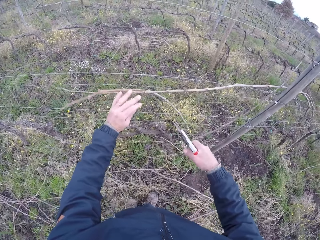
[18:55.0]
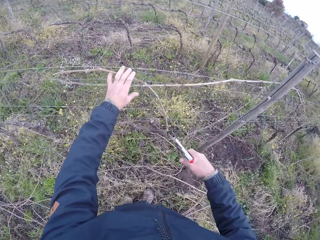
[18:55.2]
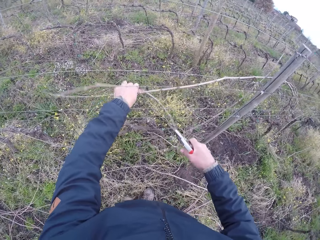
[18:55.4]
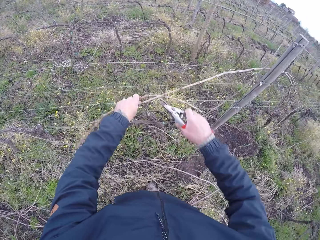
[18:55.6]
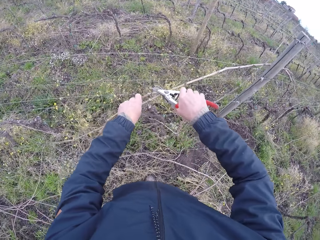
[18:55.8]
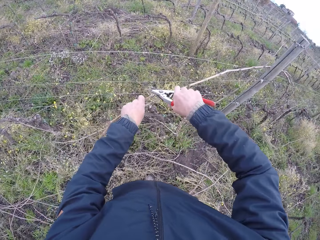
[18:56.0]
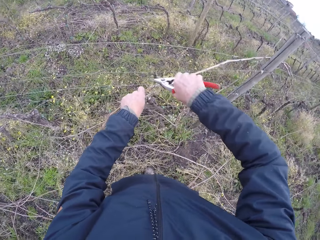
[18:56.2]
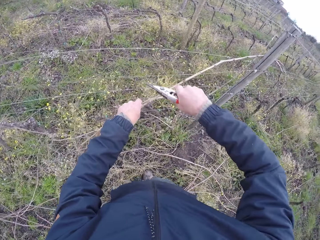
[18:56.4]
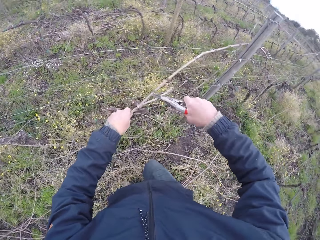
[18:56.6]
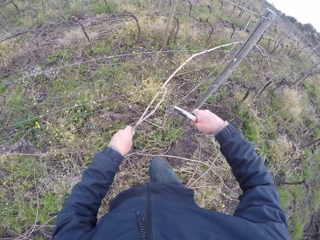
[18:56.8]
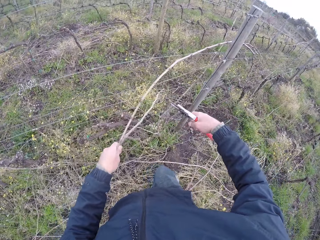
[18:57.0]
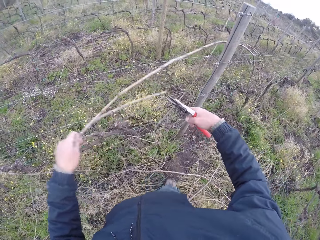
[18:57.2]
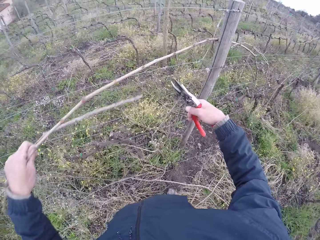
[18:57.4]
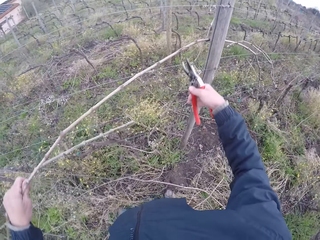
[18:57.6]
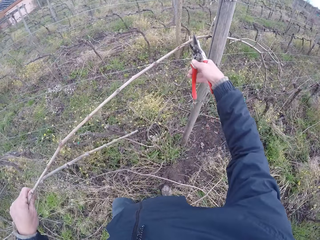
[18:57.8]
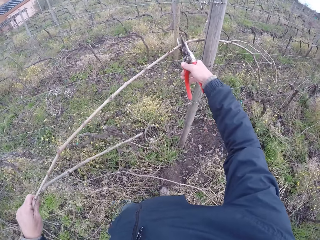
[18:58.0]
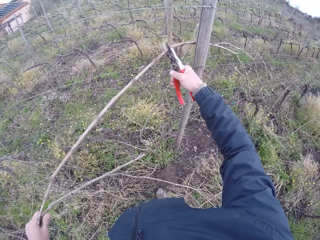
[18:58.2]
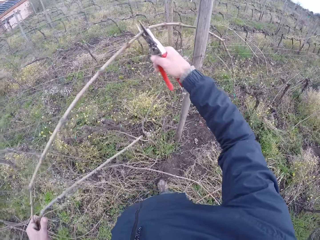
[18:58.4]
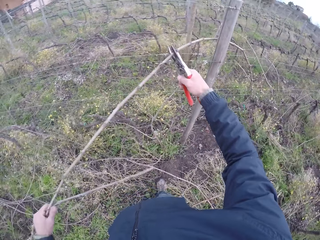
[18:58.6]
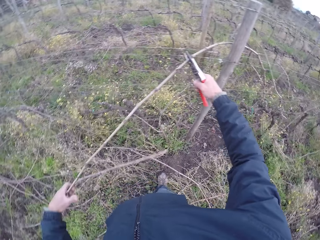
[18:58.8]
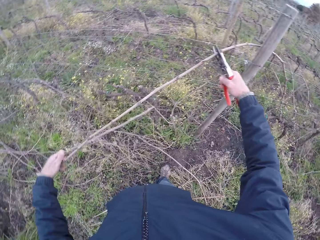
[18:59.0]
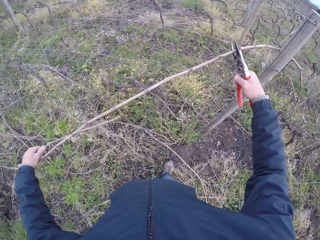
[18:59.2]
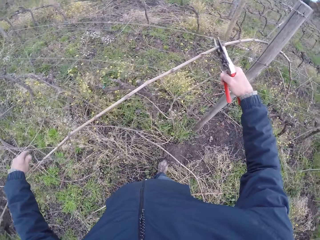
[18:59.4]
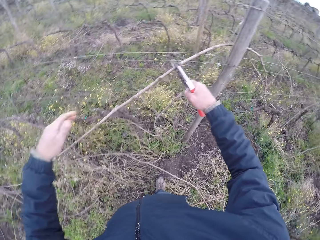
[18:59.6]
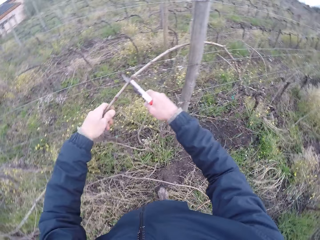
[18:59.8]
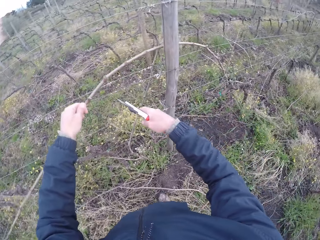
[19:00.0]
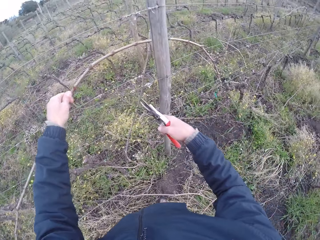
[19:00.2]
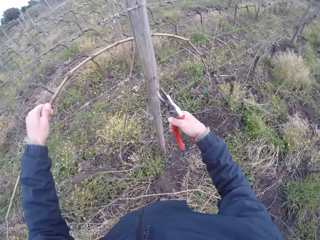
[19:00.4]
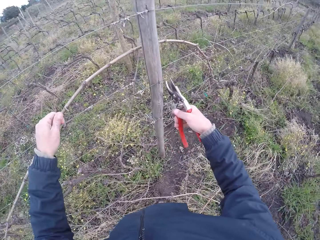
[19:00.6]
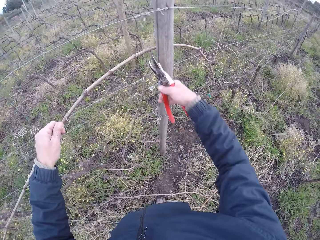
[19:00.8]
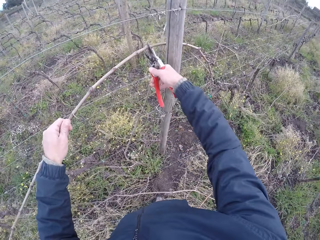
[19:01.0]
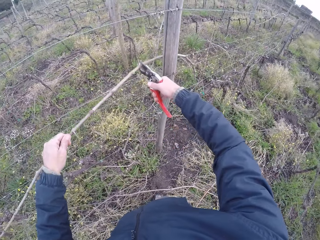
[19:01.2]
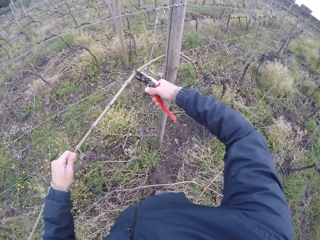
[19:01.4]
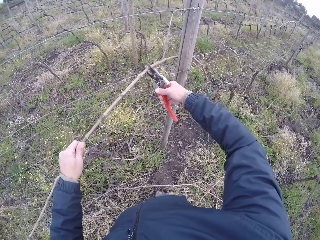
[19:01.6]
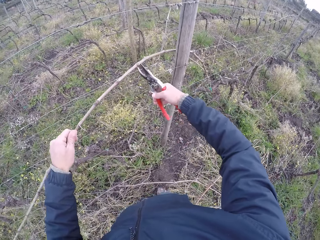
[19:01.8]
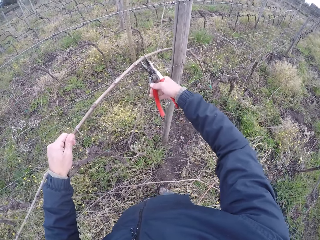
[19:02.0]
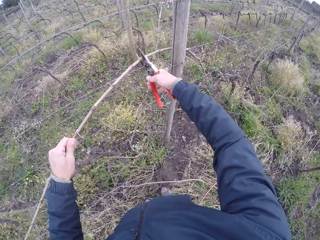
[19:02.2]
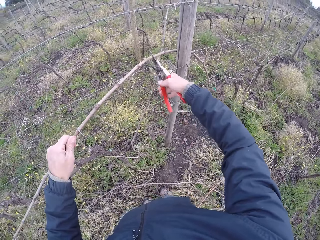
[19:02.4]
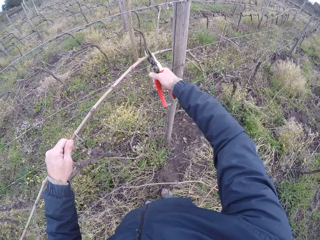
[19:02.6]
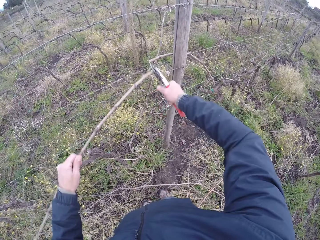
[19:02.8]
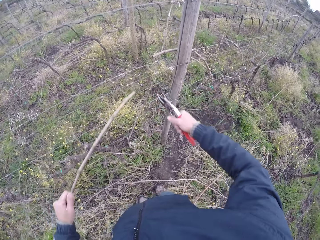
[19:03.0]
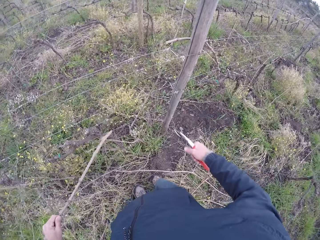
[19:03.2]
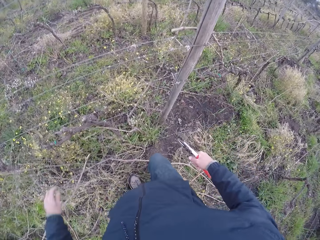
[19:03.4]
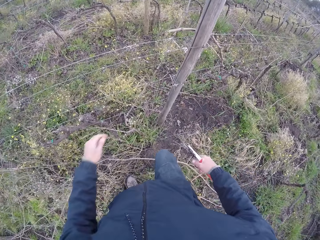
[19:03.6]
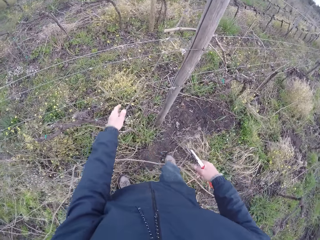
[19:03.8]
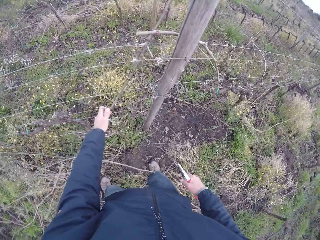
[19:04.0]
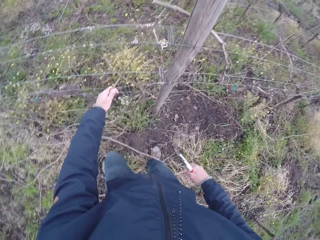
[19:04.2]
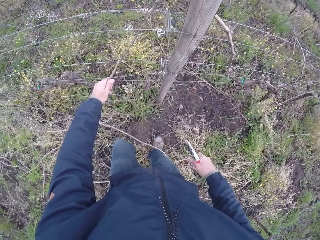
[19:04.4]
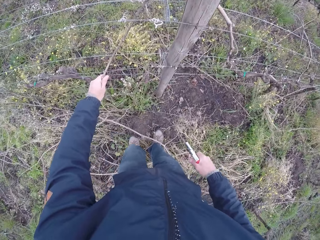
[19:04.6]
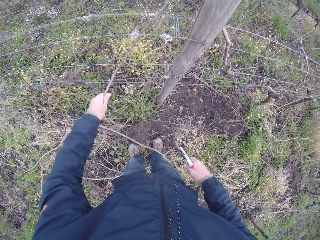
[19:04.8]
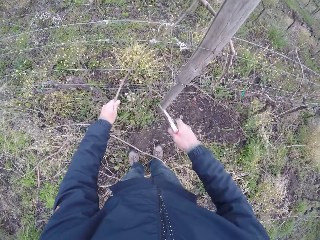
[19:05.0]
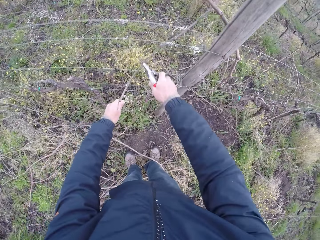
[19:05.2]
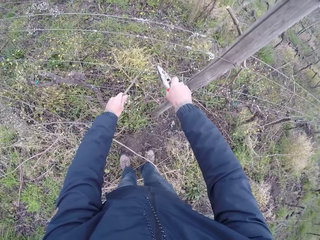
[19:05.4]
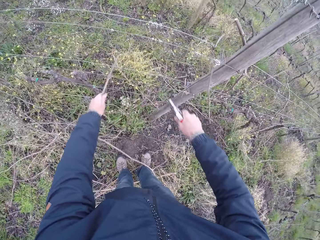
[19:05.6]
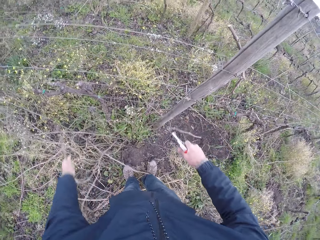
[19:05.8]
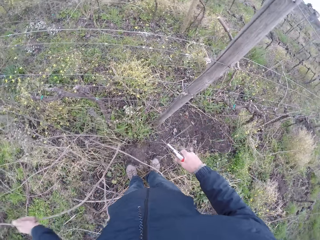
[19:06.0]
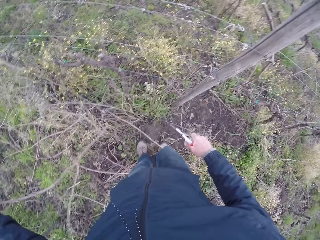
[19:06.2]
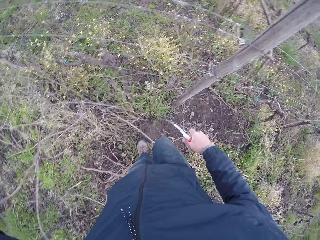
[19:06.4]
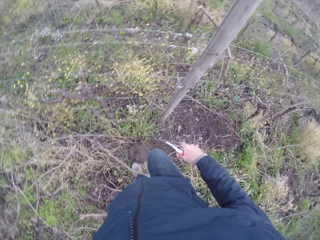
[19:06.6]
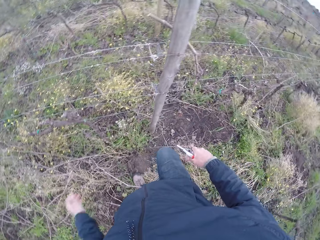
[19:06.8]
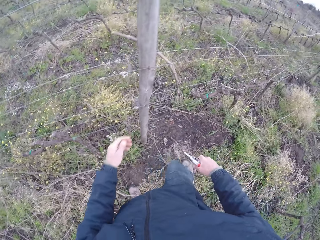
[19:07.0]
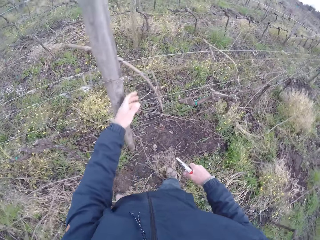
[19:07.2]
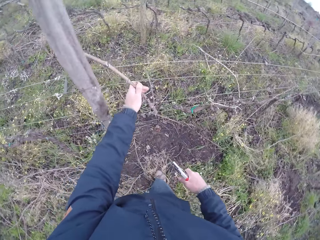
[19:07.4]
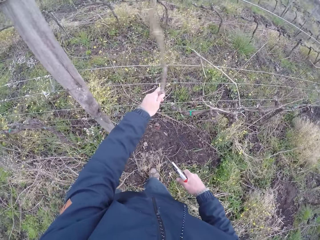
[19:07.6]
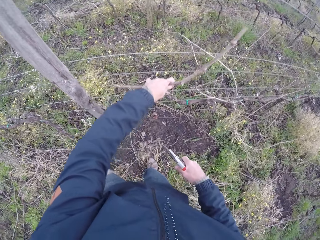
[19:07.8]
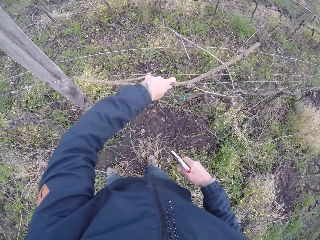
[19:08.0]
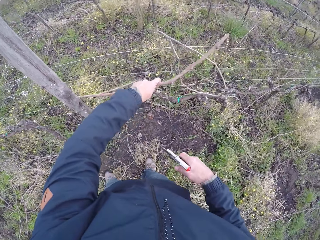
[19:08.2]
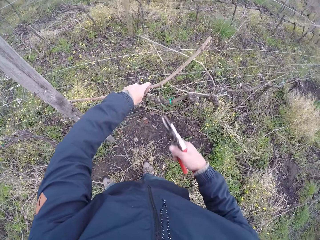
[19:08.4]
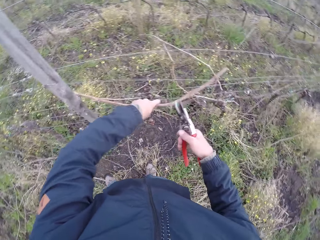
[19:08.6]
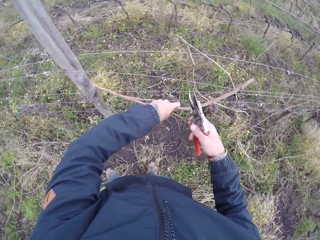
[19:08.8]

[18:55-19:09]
The camera wearer holds a twig with his left hand. He cuts a knot with shears. He pulls out the twig from the barbed wire with his left hand. He cuts a twig with shears. He pulls out the twig from the barbed wire with the pliers in his right hand. He drops the twig on the ground. He adjusts a twig. He pulls out the twig from the barbed wire with his left hand. He cuts the twig with the pliers in his right hand and throws the twig on the ground. He holds a twig with his left hand and pulls the twig with the left hand. He cuts the twig with the pliers in his right hand, throws the twig on the ground with his left hand, and pulls out a twig from the barbed wire with his left hand.

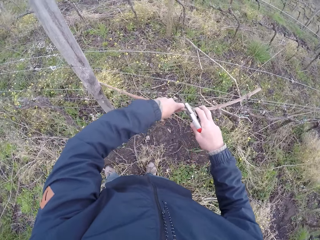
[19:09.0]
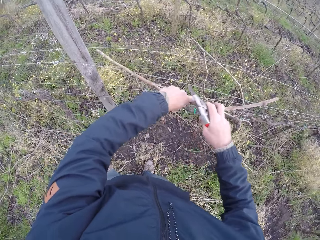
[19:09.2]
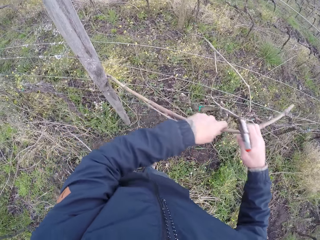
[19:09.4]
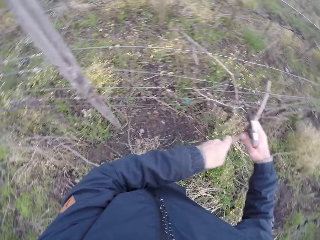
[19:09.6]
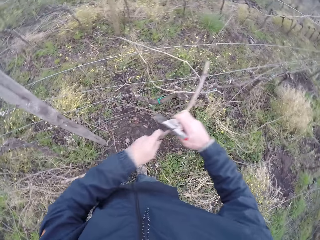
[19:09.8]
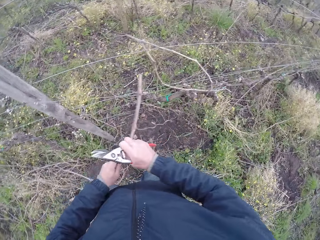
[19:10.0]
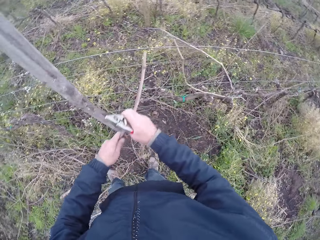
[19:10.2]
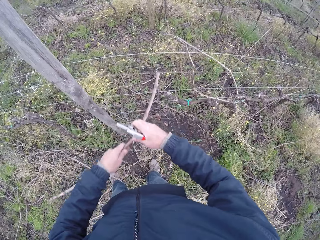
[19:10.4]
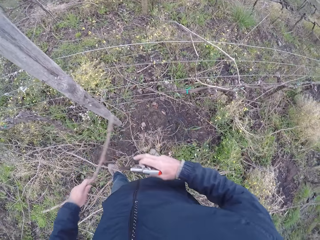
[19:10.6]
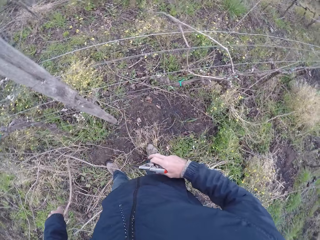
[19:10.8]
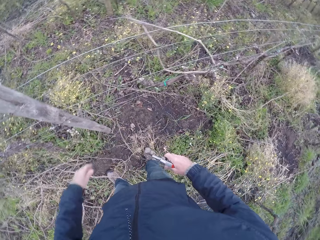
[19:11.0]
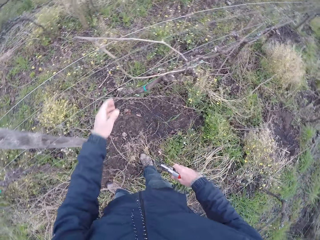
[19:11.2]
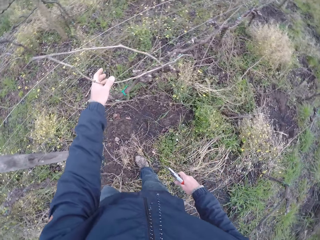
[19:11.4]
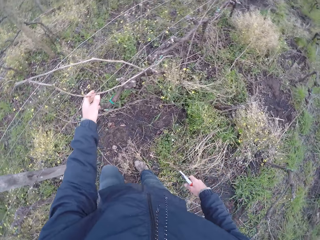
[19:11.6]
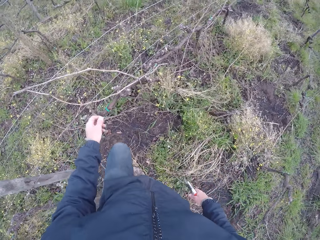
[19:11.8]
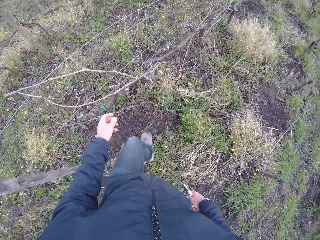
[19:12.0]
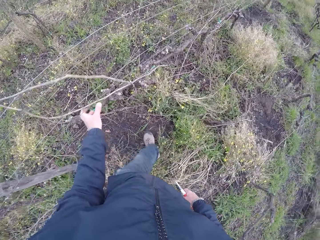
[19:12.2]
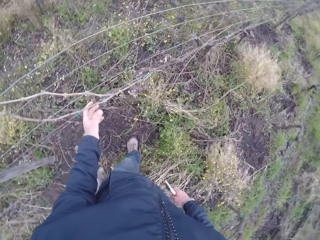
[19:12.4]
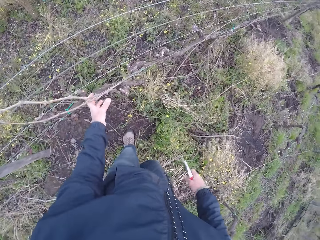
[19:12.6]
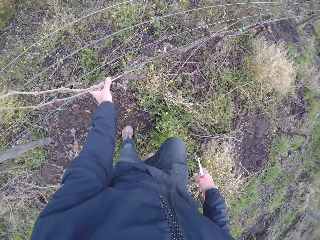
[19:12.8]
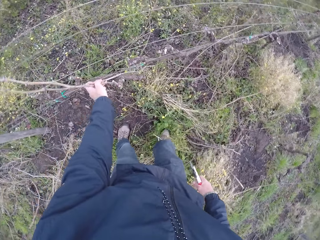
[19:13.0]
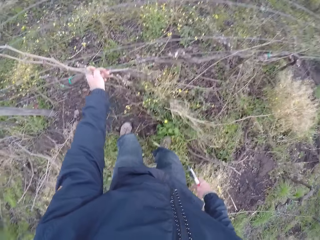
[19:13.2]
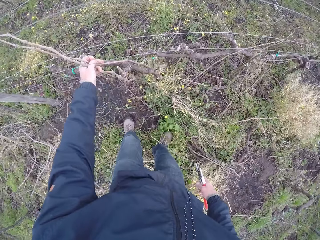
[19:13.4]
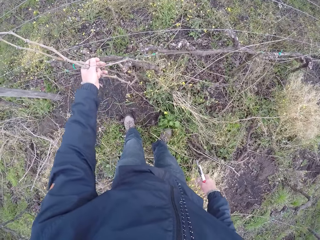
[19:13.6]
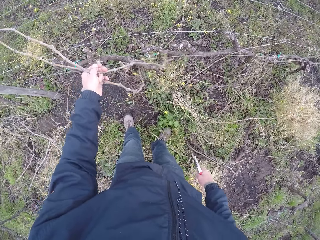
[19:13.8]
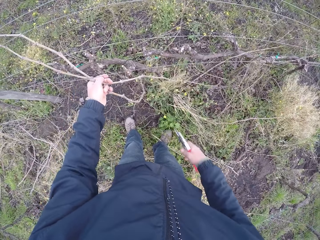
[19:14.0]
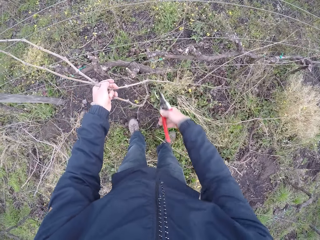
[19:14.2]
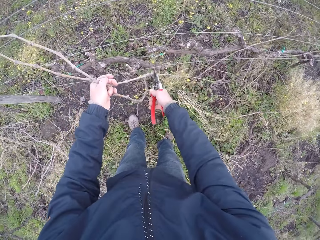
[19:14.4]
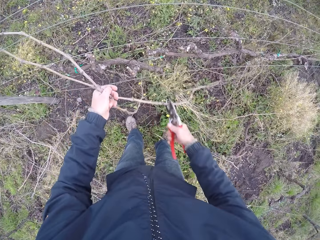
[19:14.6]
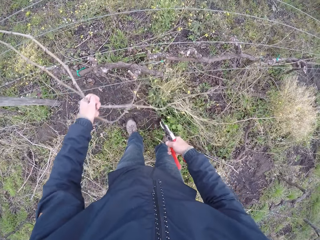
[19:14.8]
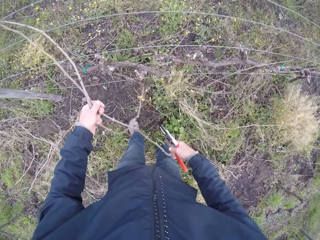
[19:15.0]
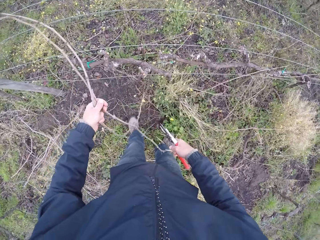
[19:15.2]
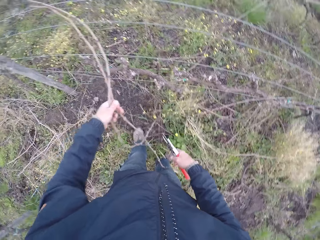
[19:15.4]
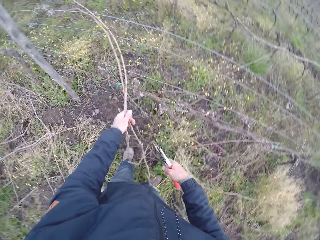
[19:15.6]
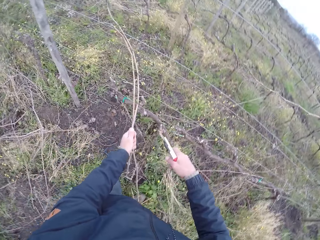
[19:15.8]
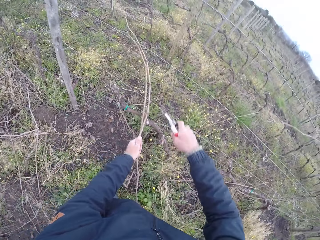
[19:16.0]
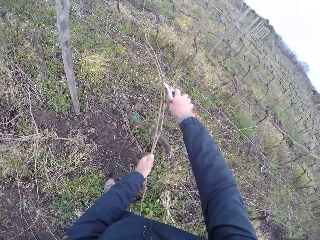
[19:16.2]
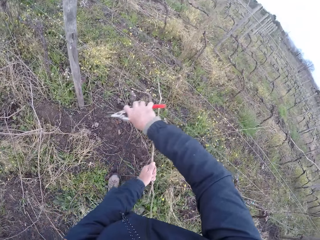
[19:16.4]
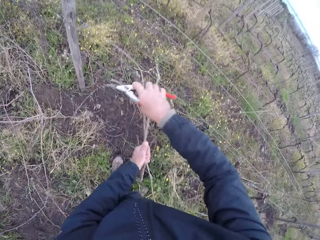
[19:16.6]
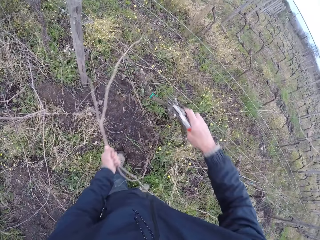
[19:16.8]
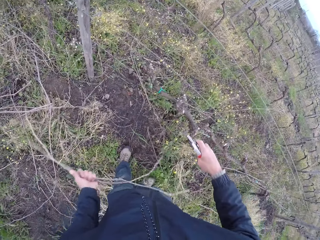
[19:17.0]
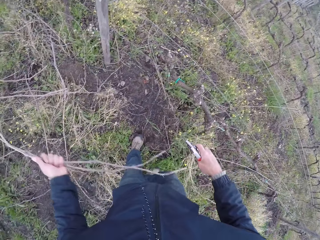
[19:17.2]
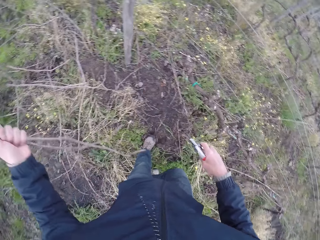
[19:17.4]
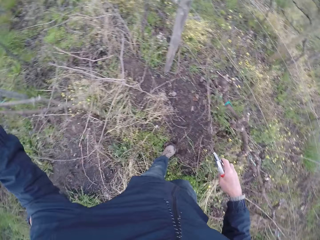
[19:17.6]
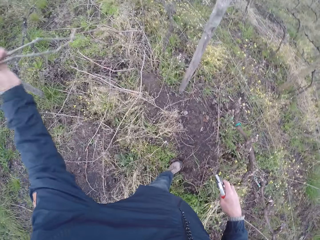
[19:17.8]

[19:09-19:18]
The camera wearer pulls out the twig from the barbed wire with both hands. He throws the twig on the ground with his left hand. He holds a twig with his left hand. He holds a pair of twigs with his left hand. He removes the twigs from the fence. He touches the twigs with the pliers.
